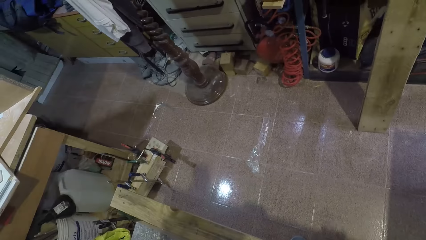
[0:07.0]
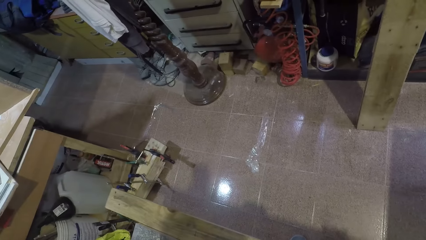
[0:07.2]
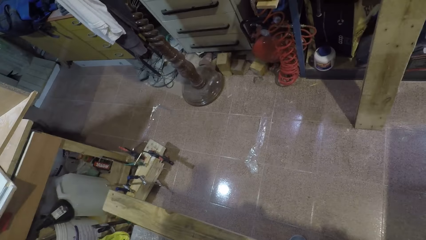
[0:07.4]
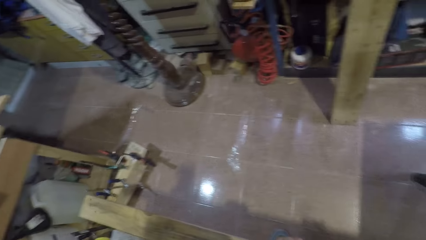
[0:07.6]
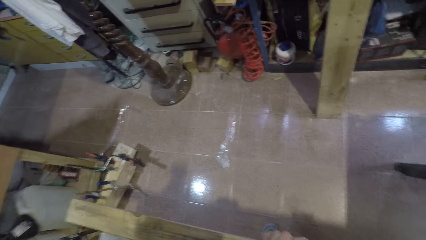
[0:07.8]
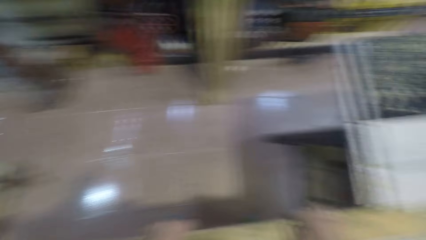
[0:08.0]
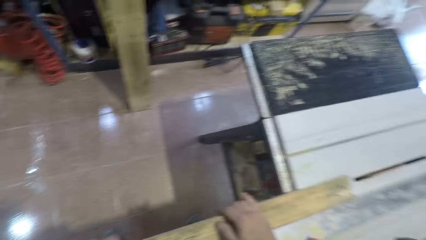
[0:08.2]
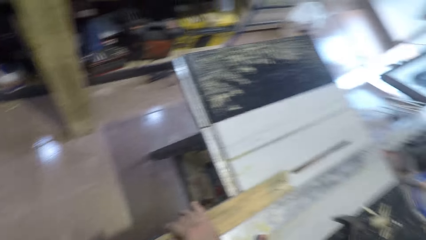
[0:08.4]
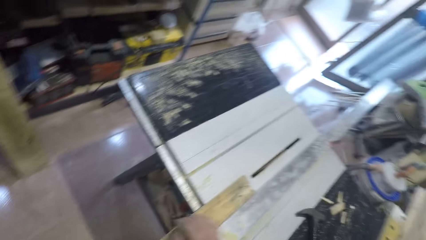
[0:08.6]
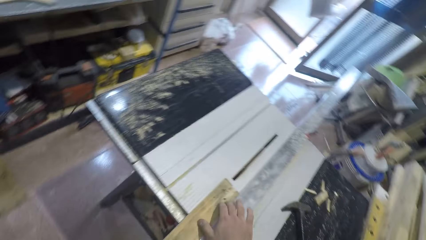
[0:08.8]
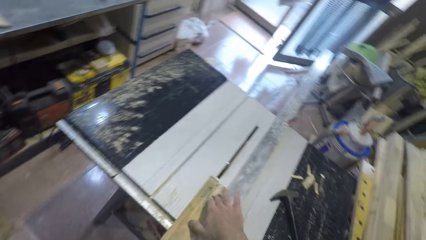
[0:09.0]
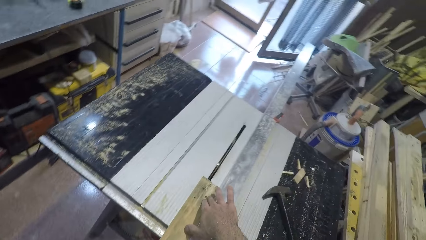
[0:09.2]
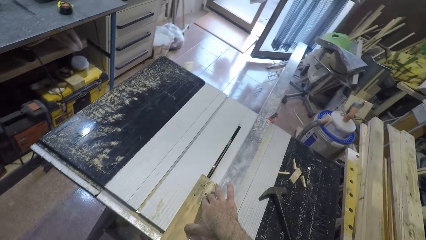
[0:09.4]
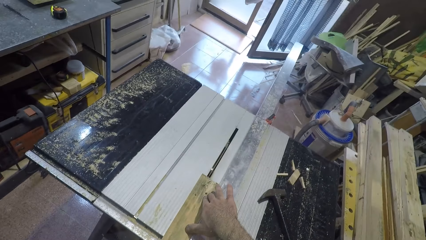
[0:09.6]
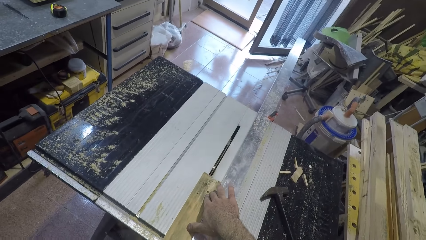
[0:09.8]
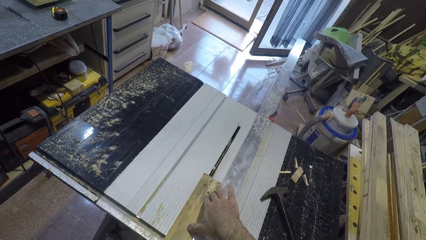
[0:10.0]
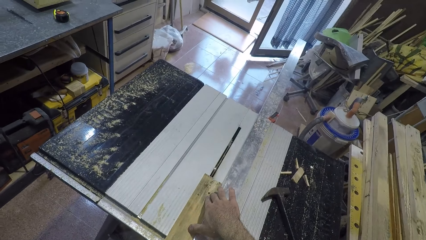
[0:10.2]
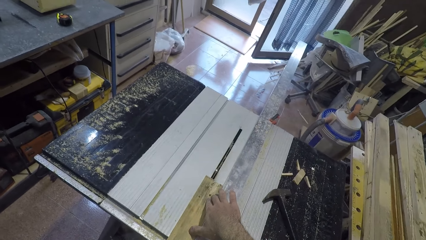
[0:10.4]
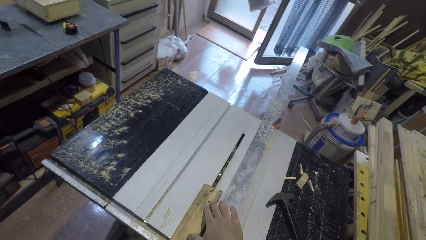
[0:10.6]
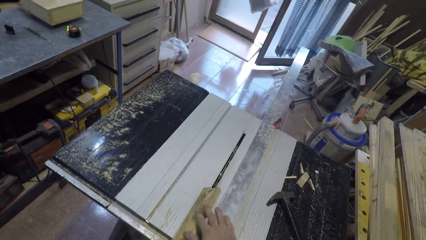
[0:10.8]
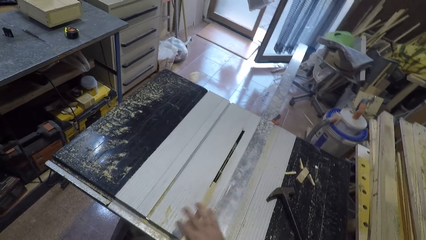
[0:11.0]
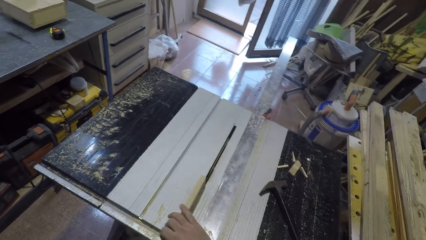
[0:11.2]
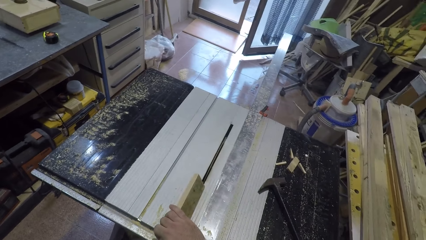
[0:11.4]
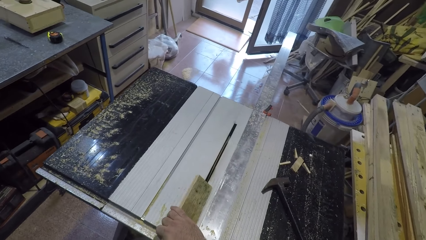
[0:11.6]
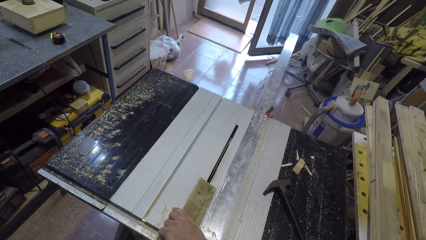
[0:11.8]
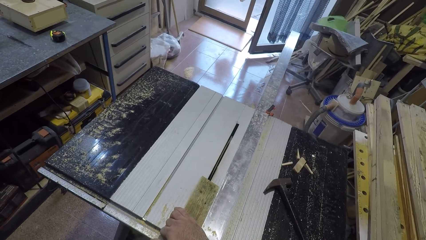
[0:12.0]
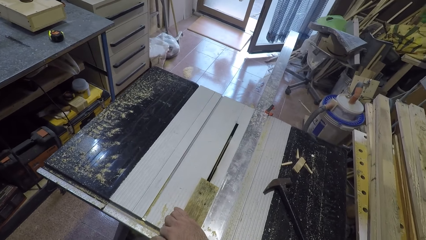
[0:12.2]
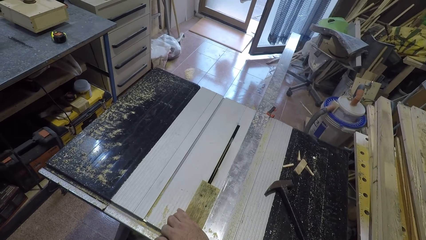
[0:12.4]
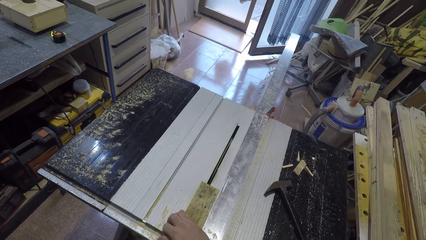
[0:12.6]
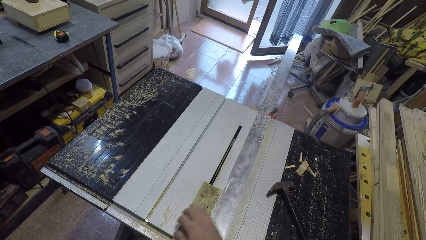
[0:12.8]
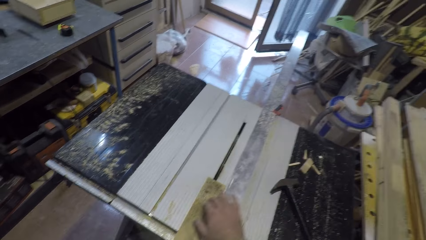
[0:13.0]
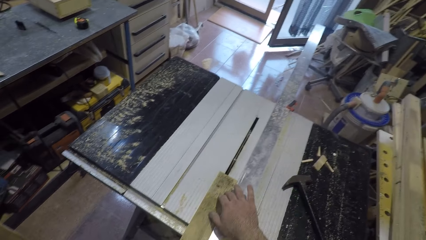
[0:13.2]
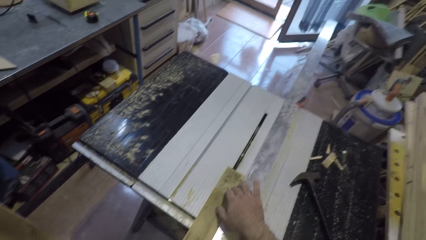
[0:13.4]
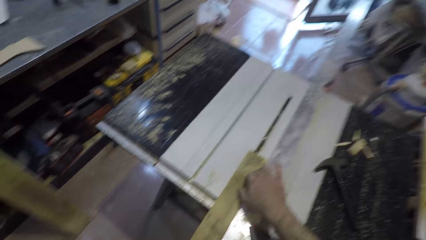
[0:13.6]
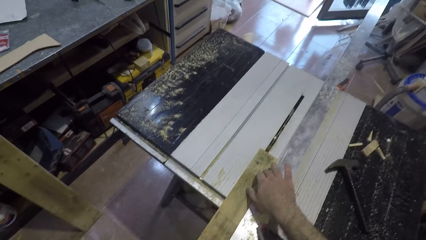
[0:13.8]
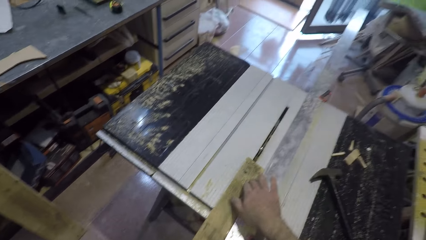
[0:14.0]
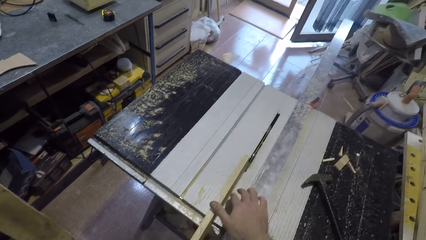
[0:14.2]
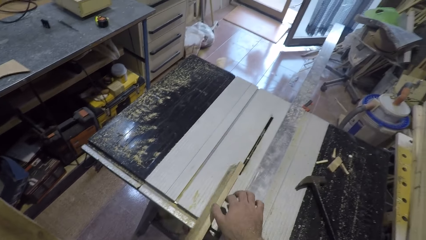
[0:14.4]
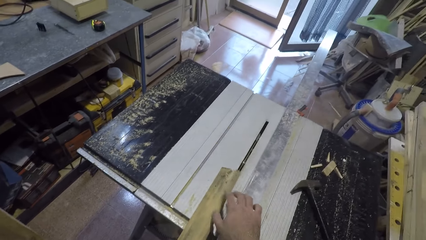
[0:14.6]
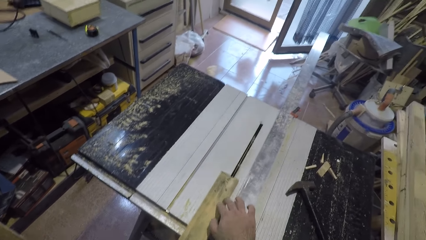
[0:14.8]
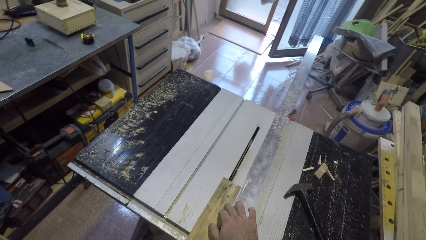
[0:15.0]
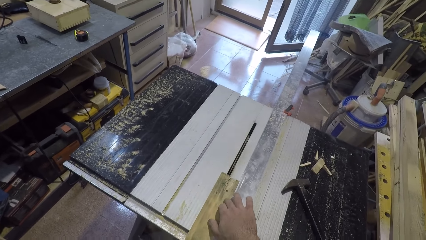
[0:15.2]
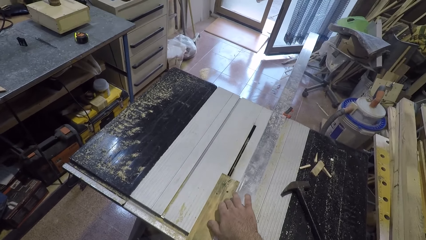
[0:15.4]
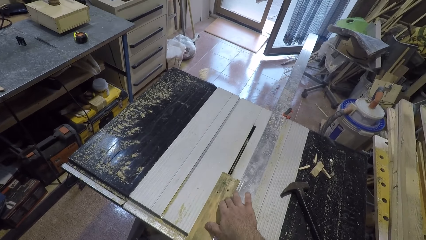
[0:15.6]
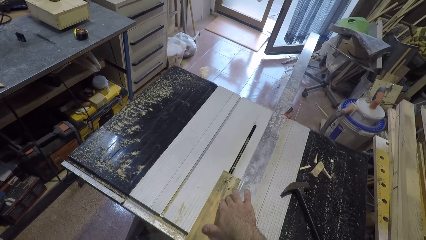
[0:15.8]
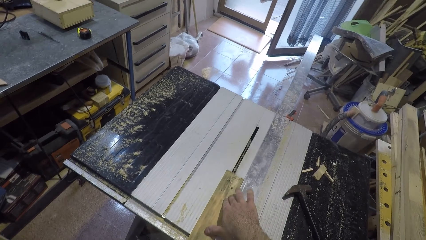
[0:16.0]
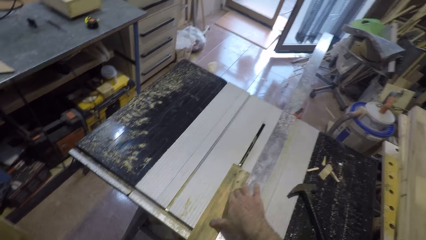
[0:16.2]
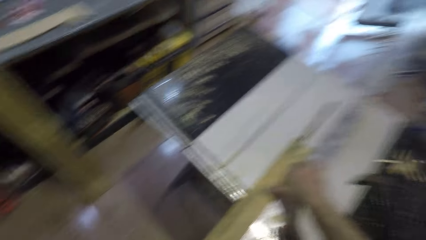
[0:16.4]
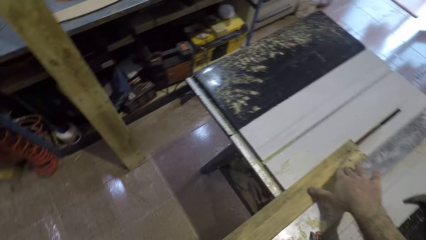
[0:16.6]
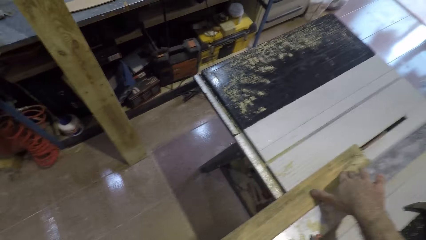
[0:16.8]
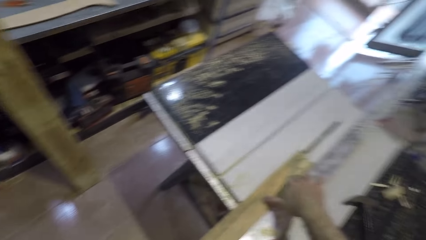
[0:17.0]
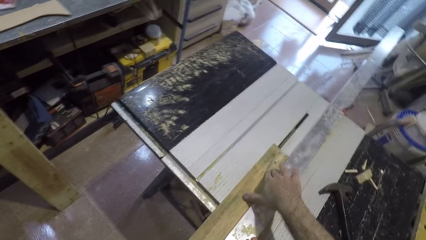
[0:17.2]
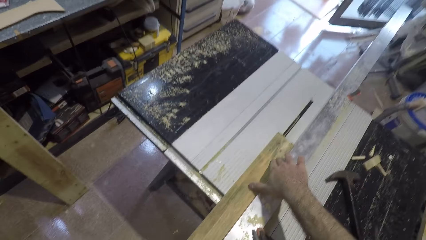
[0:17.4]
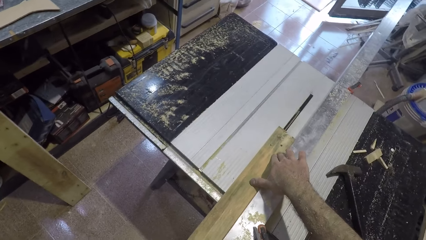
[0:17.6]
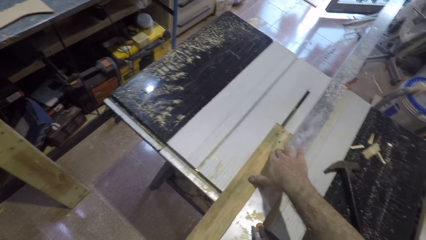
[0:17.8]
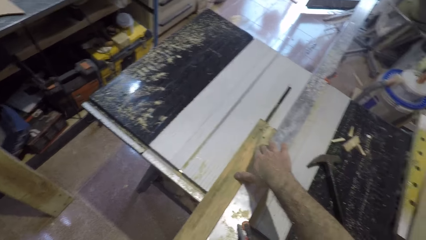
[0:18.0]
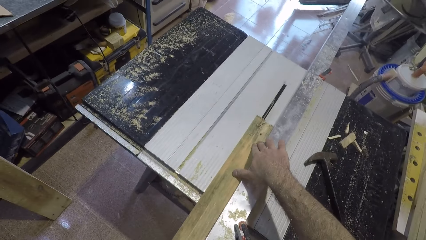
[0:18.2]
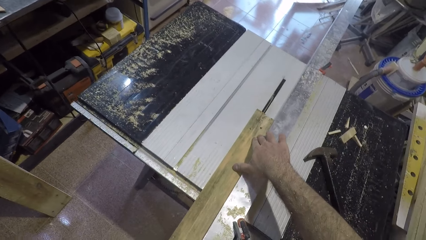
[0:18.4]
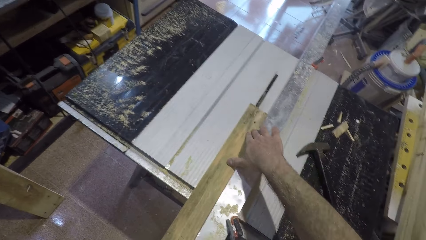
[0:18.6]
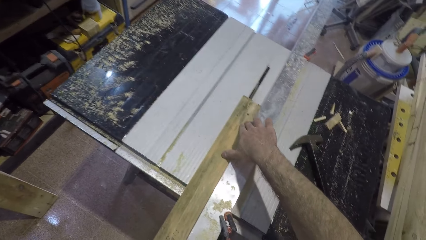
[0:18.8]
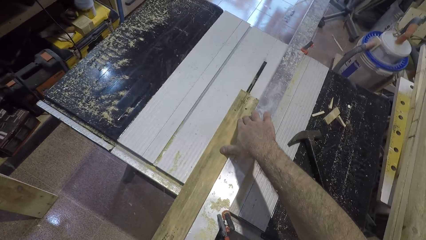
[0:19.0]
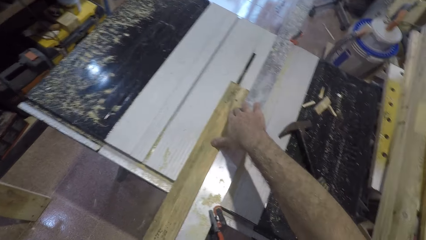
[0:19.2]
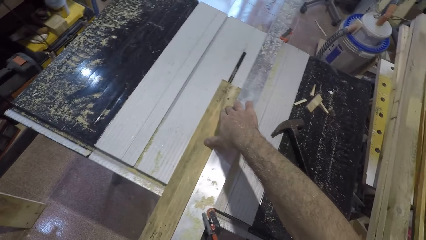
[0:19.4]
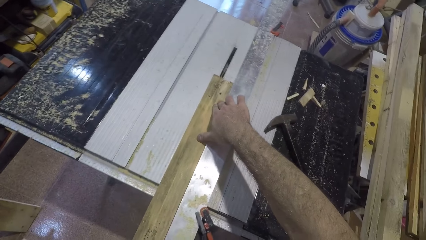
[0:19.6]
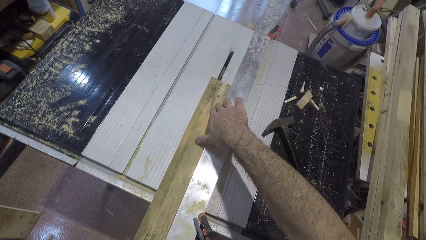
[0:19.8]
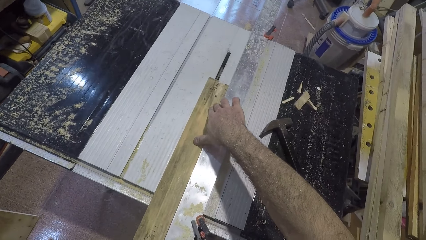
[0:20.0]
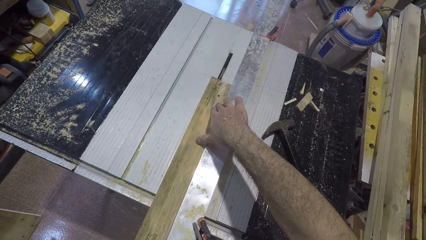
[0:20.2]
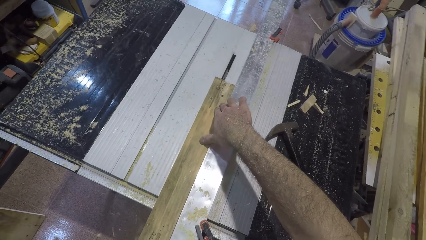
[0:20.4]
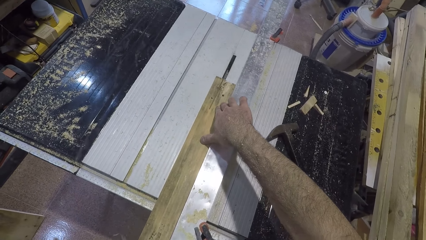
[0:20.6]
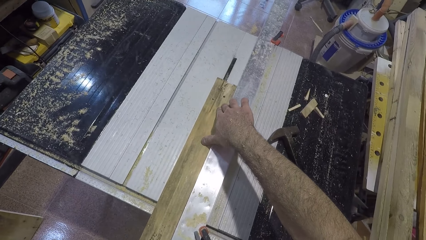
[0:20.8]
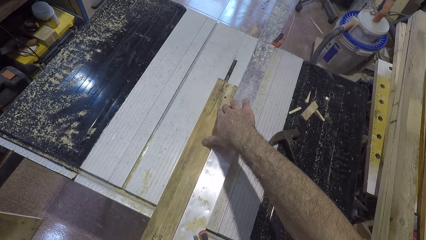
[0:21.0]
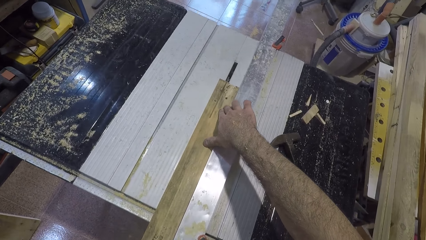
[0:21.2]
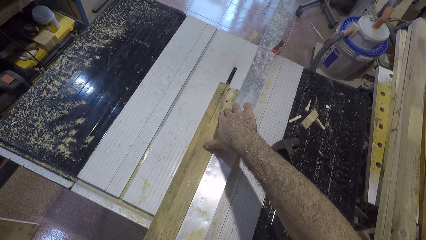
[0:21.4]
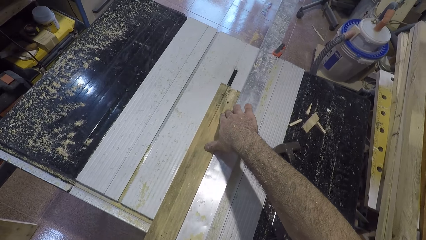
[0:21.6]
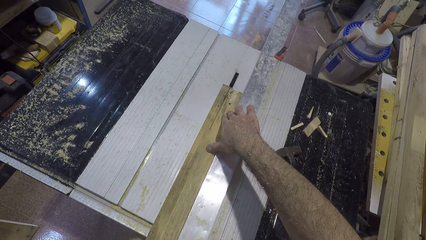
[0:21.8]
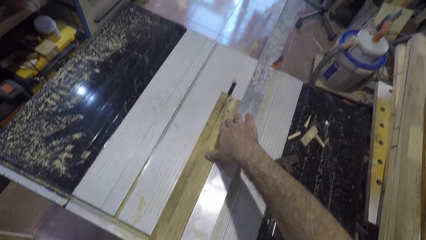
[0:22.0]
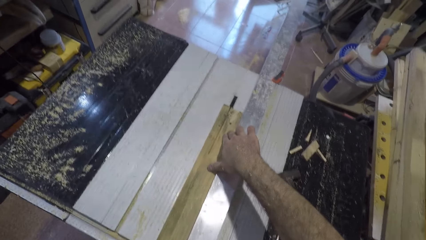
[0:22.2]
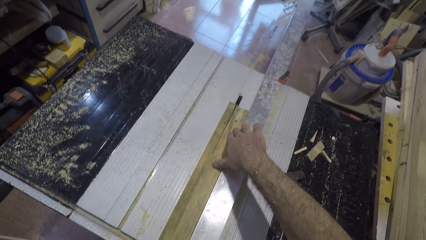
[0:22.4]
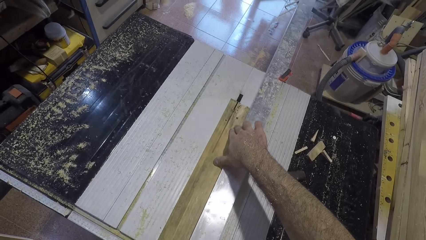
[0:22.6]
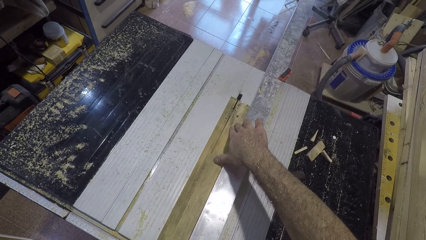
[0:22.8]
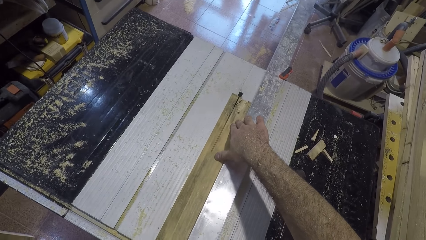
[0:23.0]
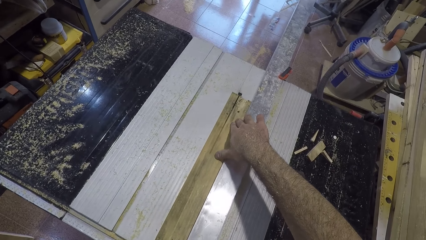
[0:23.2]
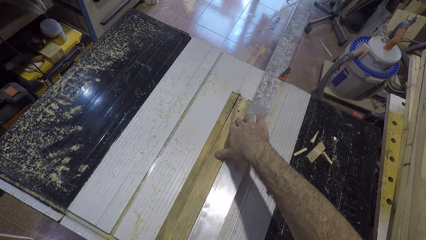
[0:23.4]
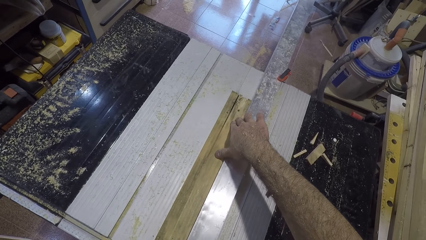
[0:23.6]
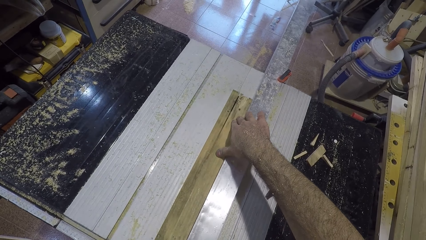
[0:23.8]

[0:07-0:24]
The camera wearer moves his right hand forward. He places the plank of wood on the wood splitting machine. He turns the plank of wood in his hands. He turns the plank of wood in his hands again. He splits the plank of wood with the wood splitting machine.
